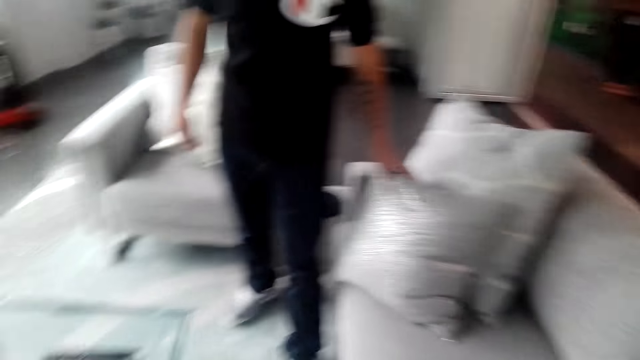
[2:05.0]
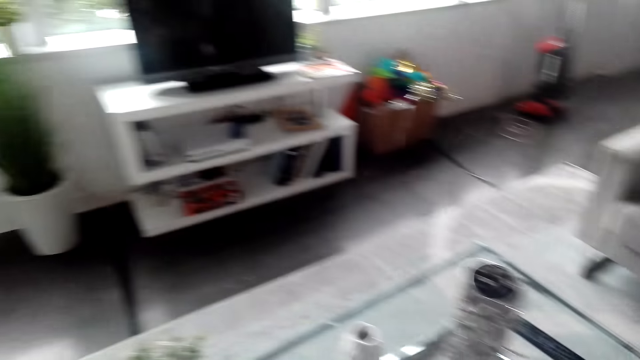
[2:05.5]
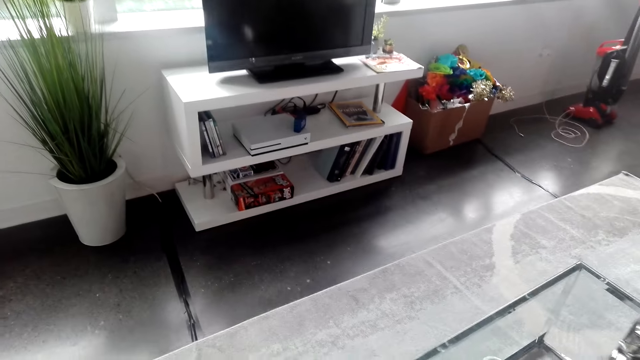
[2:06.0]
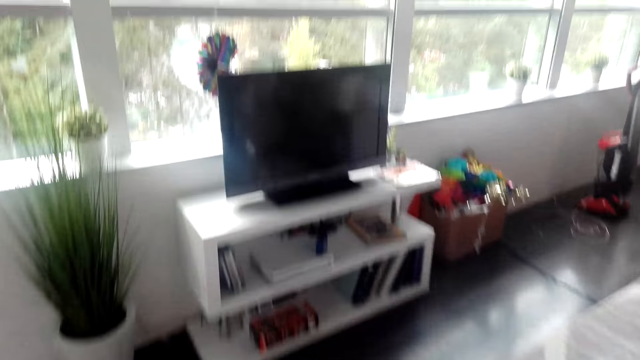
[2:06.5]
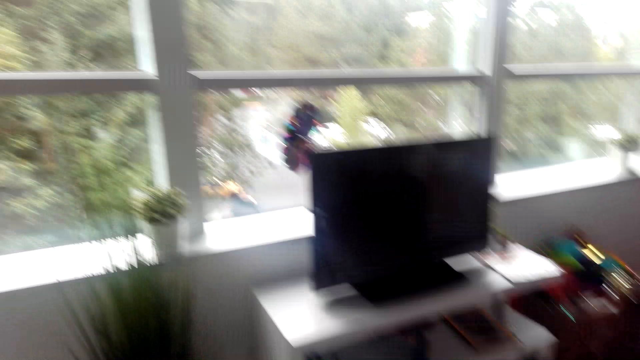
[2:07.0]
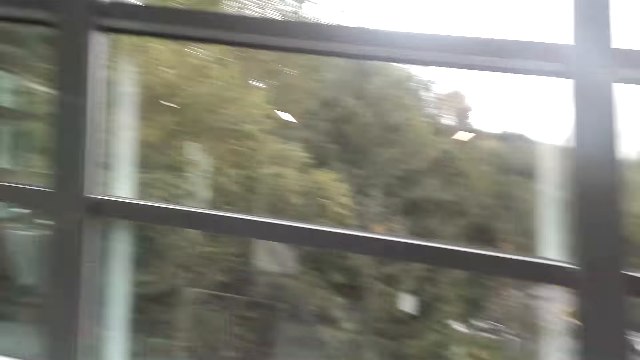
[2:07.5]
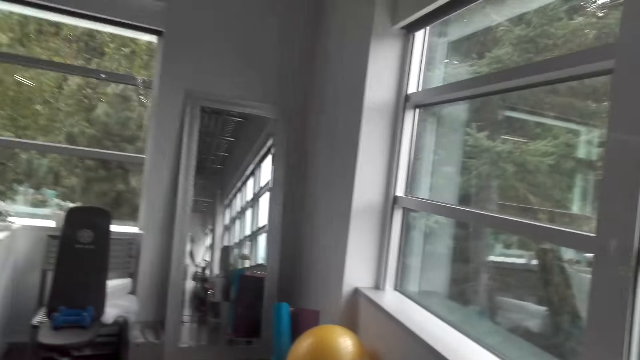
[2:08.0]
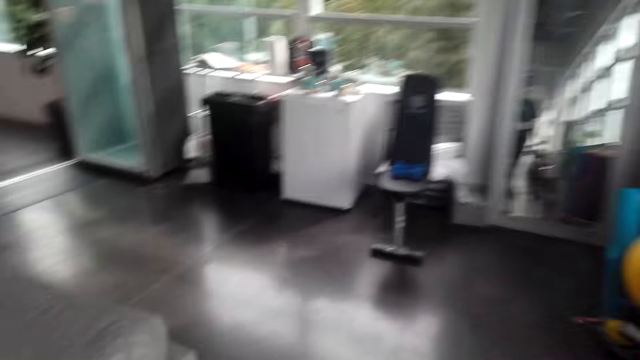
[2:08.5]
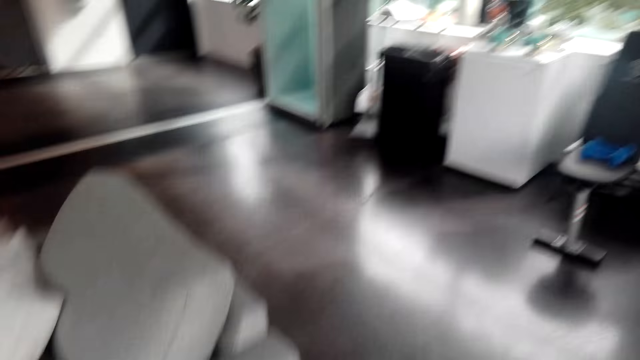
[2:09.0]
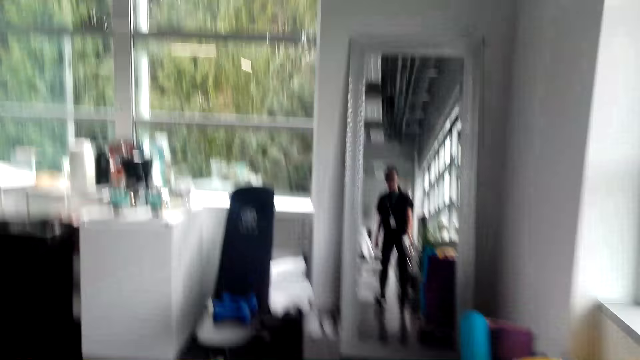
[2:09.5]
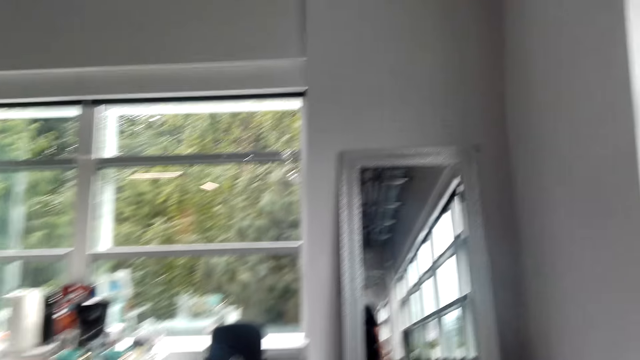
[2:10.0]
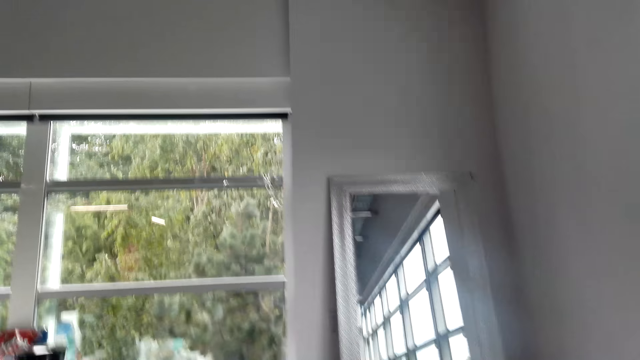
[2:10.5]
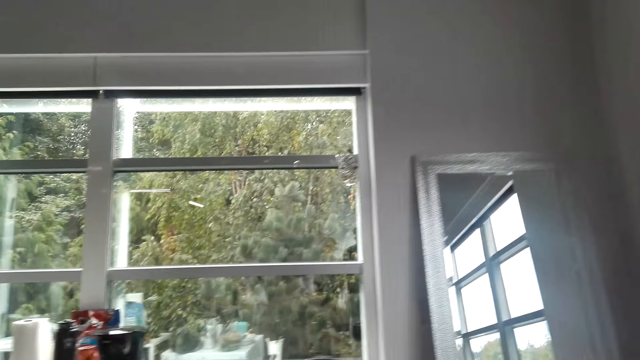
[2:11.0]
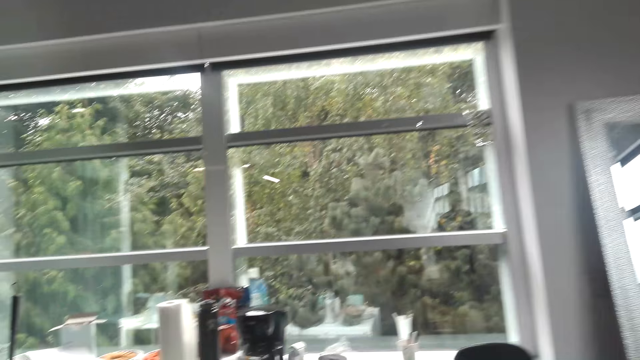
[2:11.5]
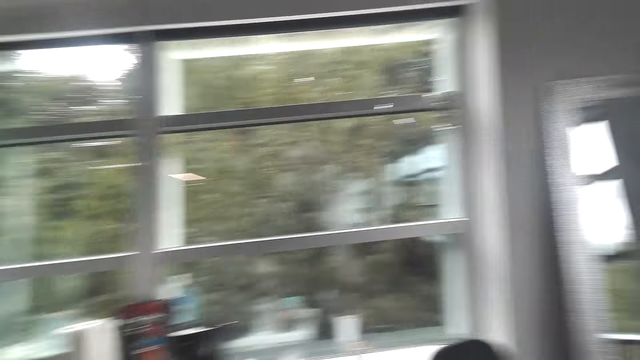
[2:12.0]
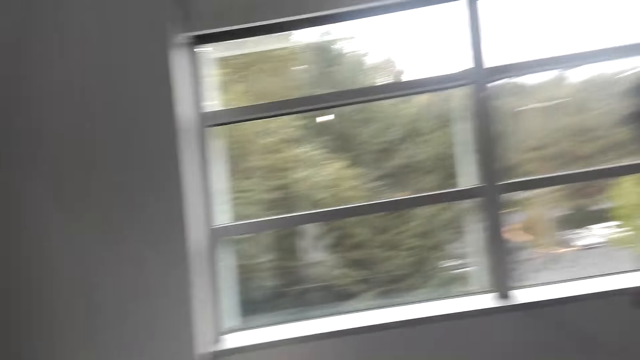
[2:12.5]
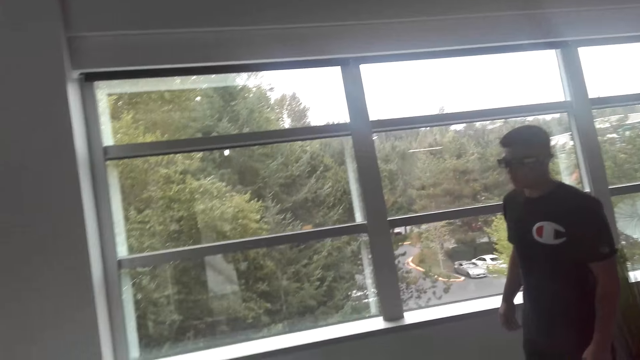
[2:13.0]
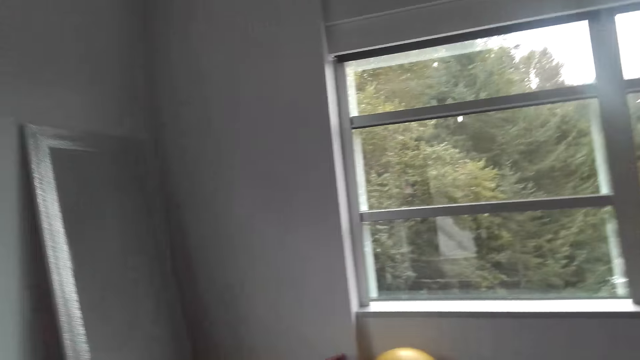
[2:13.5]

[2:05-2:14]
The camera wearer converses with a man. They tour the man around the house.

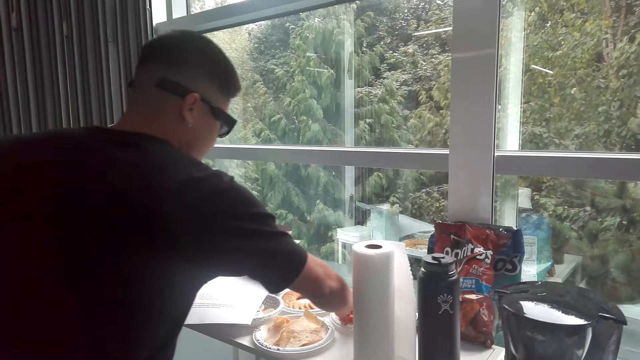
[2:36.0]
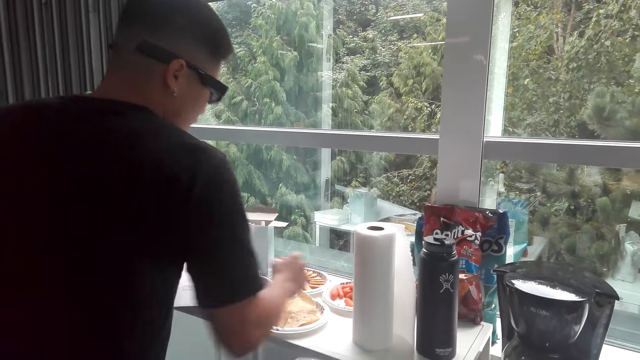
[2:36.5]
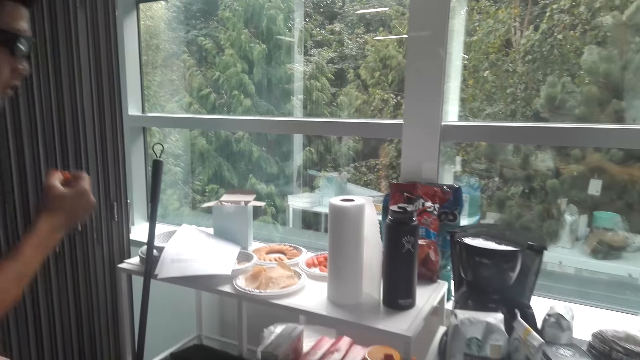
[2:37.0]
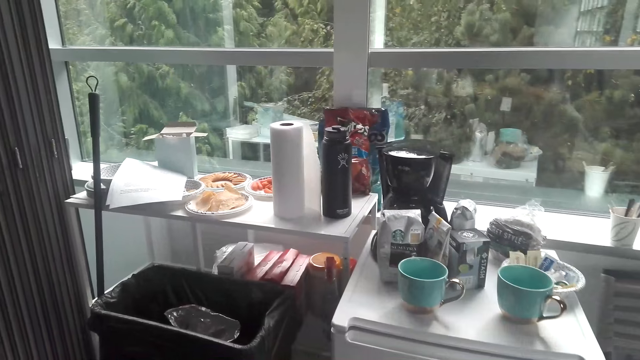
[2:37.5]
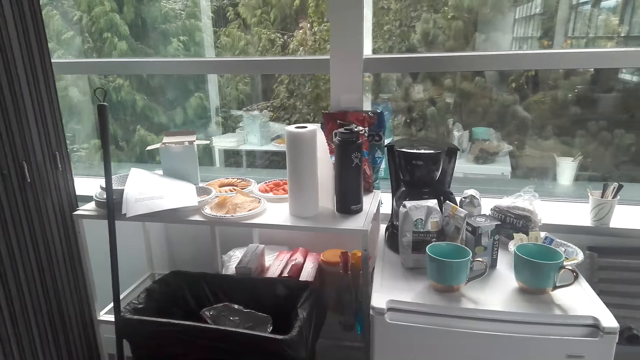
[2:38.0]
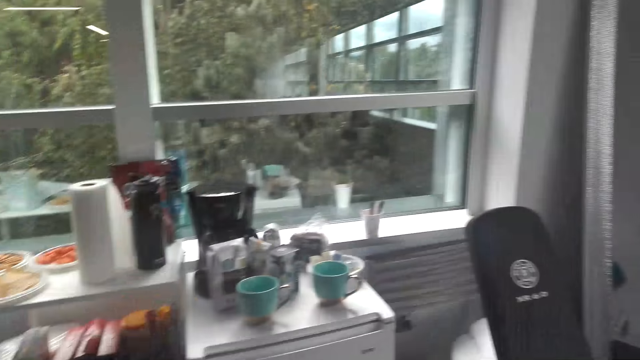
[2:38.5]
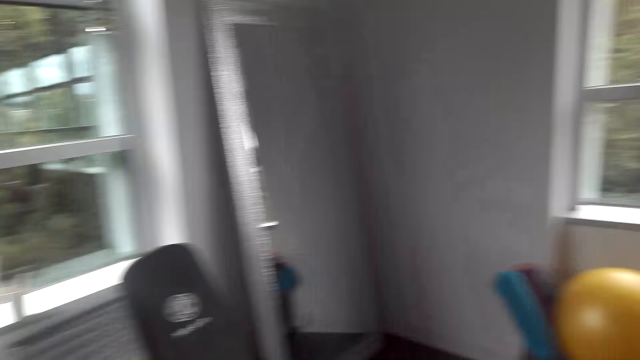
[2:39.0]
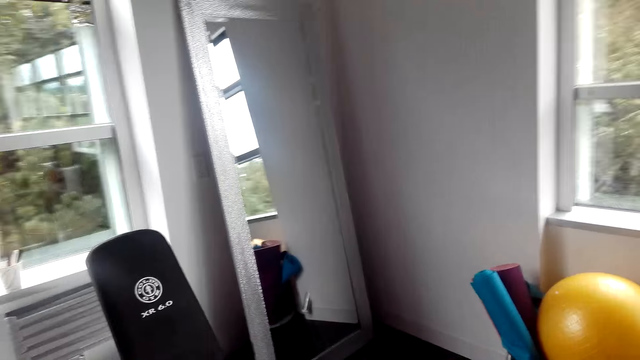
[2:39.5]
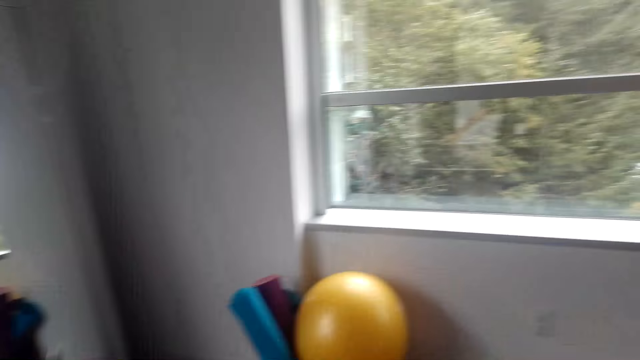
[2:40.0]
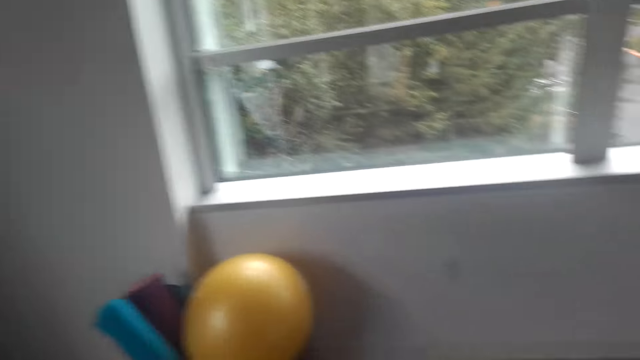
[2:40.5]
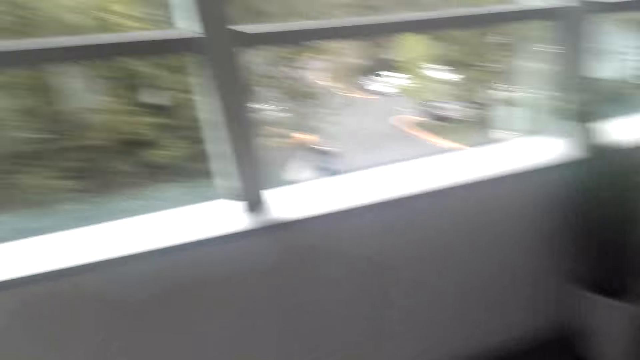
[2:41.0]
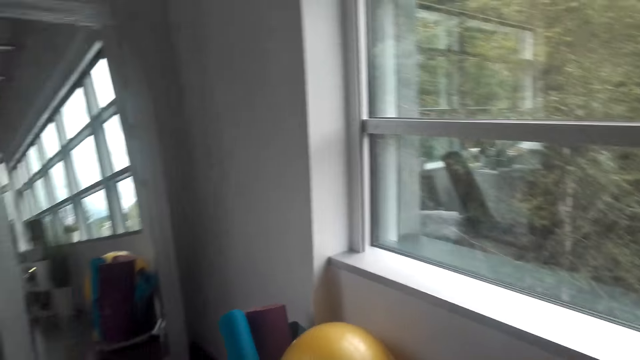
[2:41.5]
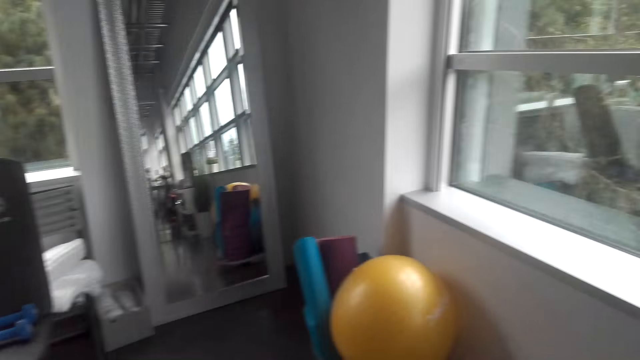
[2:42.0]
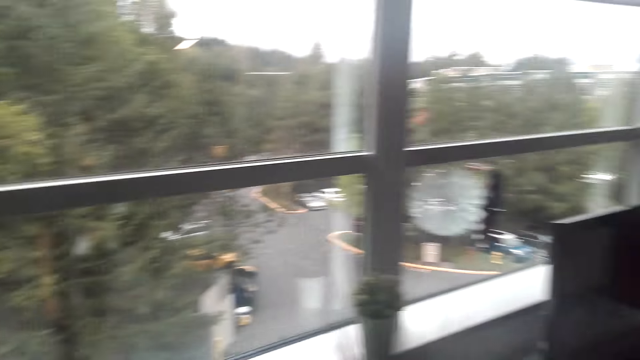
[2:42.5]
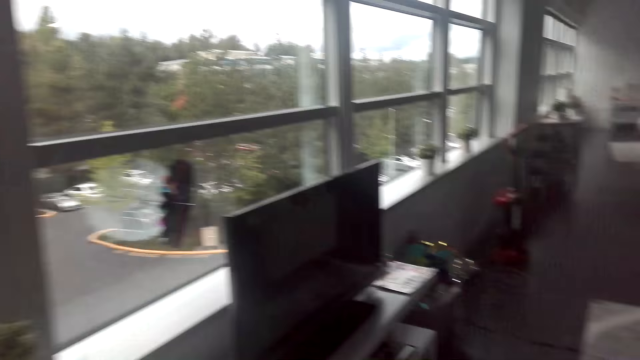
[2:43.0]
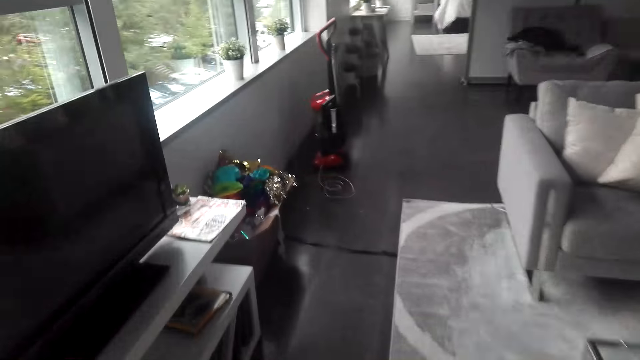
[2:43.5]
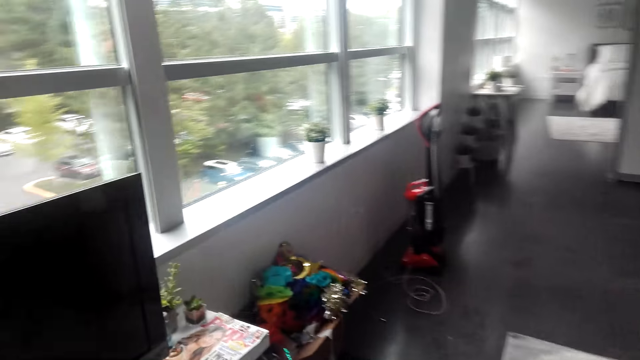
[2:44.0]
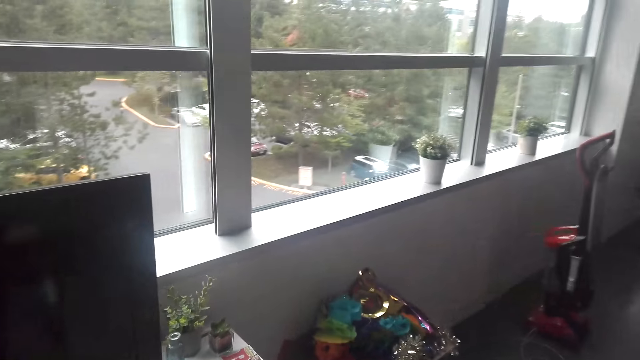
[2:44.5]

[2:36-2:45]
A man picks a snack from the plate. The camera wearer converses with the man. They tour the man around the house.

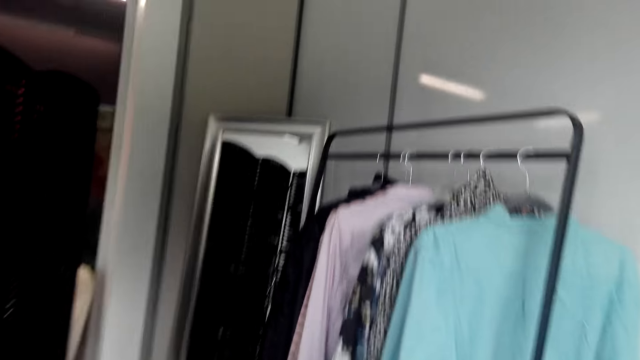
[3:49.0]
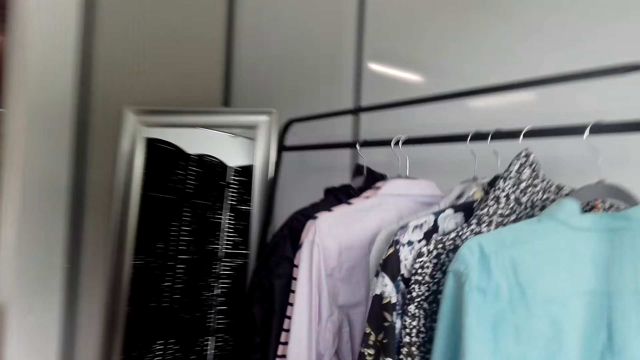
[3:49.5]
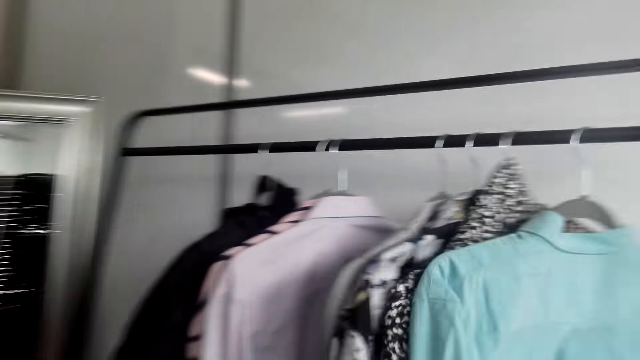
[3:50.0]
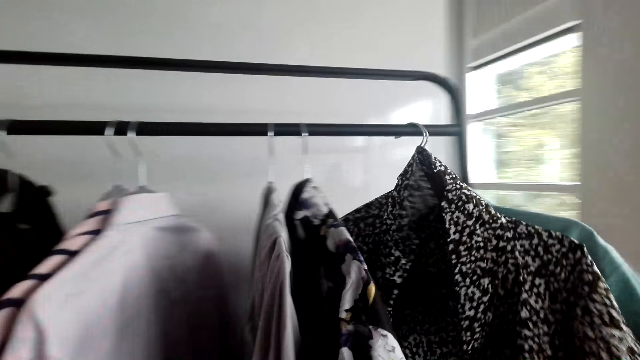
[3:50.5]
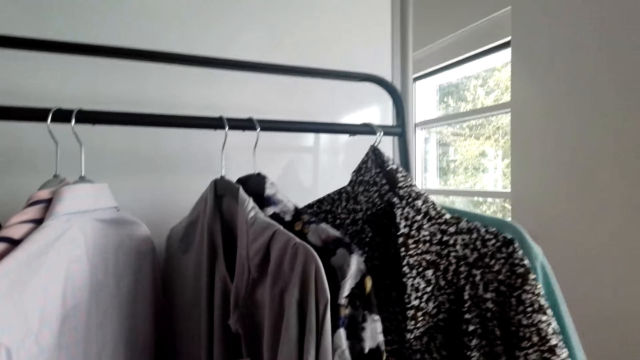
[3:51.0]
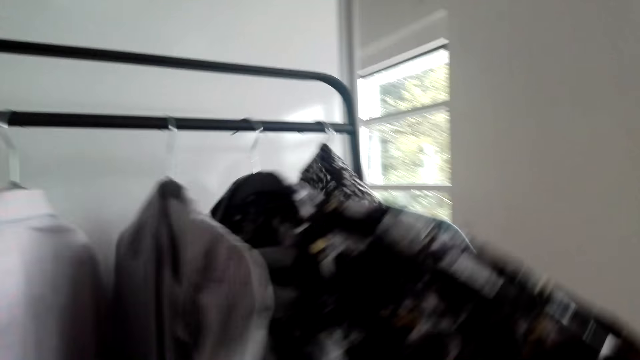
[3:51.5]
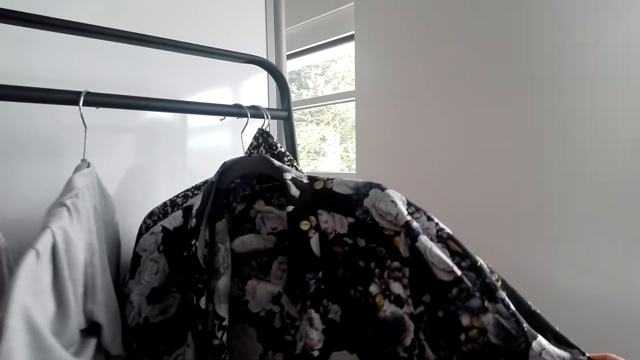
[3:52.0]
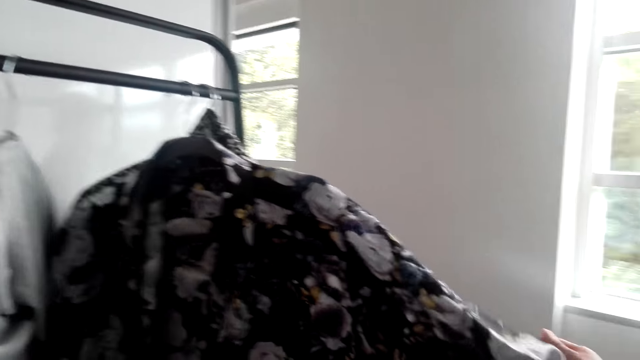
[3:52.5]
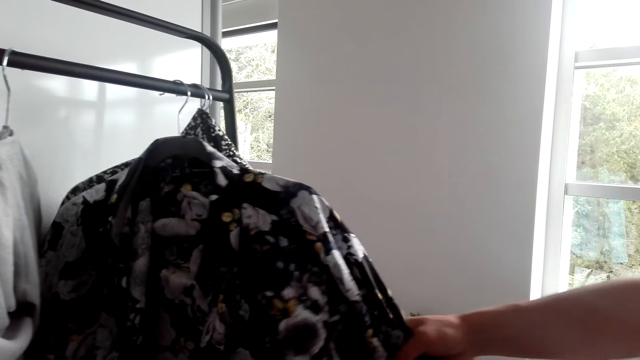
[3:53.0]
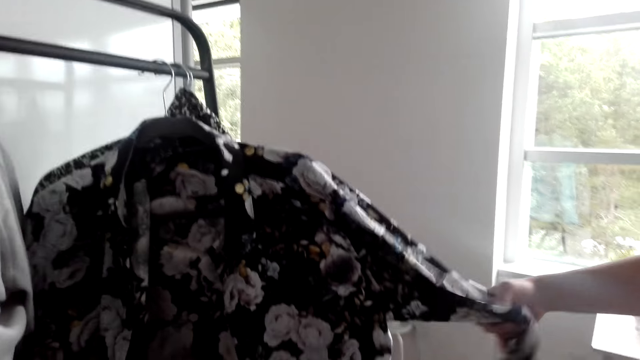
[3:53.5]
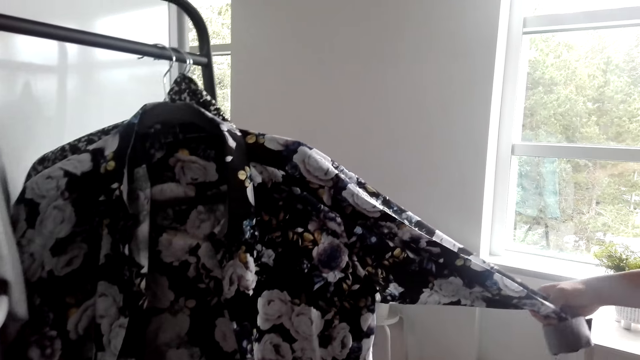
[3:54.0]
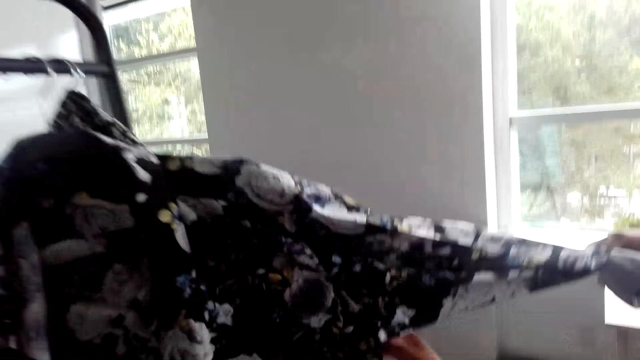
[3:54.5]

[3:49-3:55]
The camera wearer touches the clothes.
